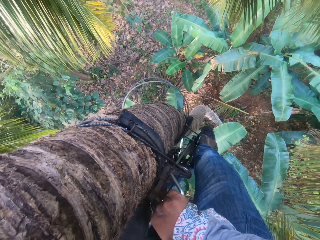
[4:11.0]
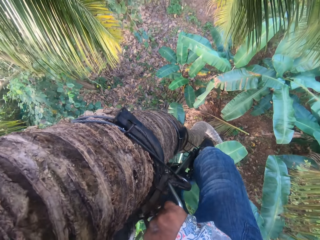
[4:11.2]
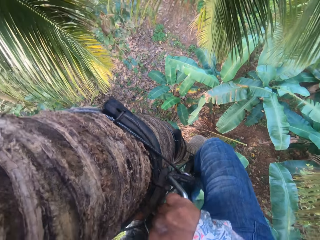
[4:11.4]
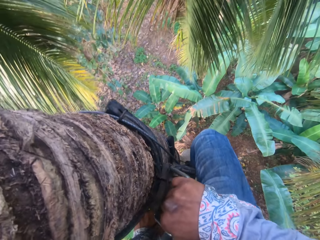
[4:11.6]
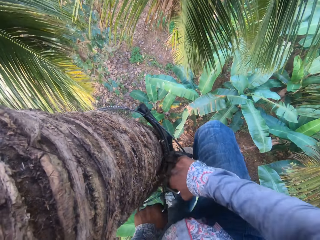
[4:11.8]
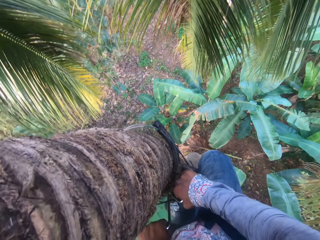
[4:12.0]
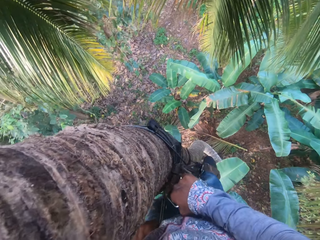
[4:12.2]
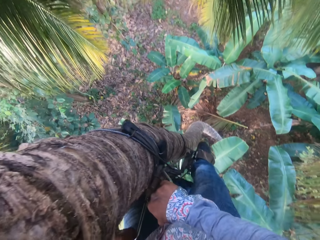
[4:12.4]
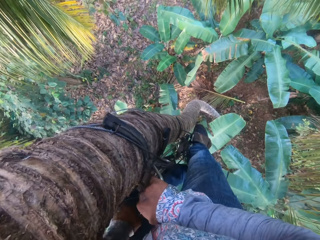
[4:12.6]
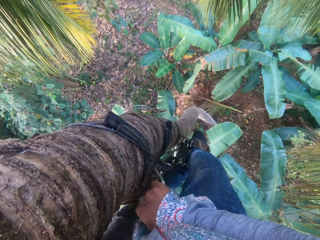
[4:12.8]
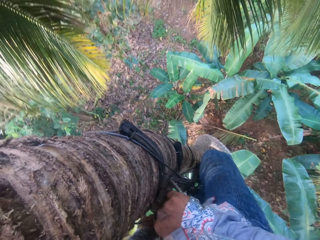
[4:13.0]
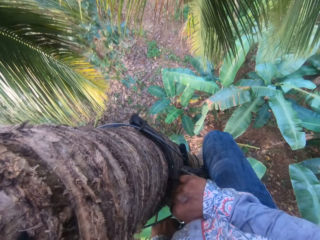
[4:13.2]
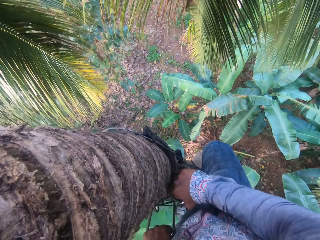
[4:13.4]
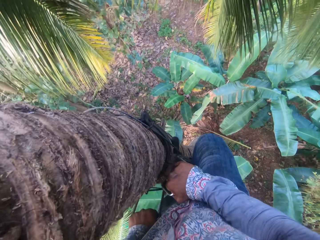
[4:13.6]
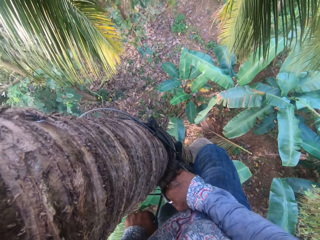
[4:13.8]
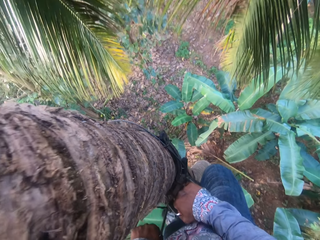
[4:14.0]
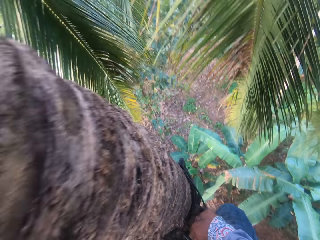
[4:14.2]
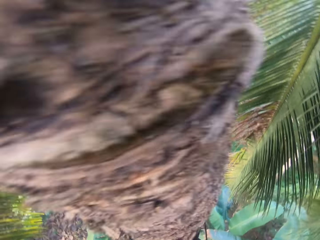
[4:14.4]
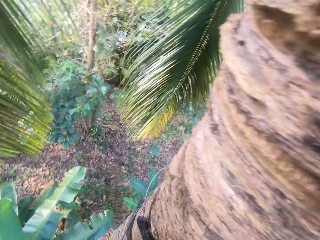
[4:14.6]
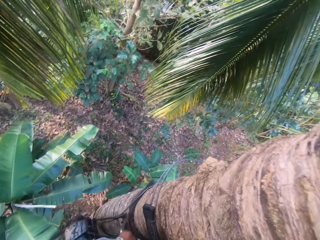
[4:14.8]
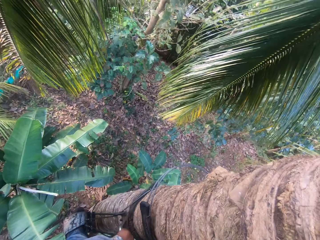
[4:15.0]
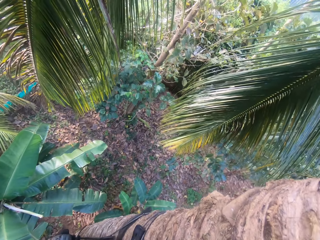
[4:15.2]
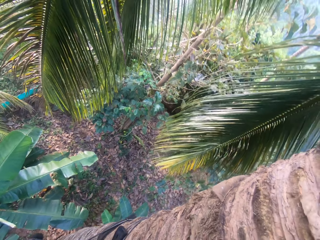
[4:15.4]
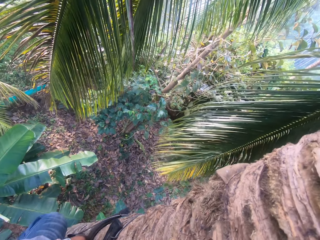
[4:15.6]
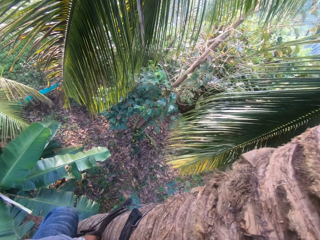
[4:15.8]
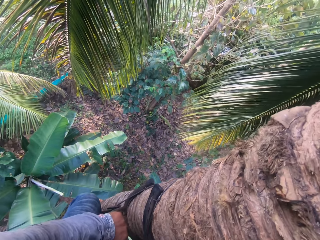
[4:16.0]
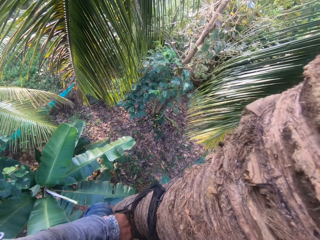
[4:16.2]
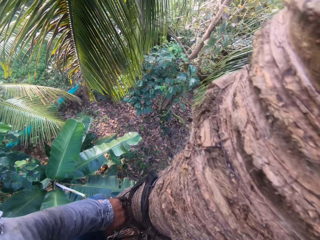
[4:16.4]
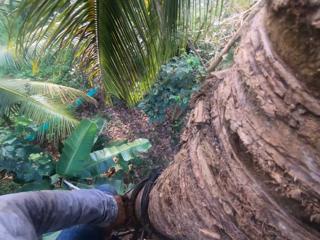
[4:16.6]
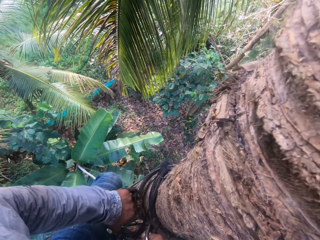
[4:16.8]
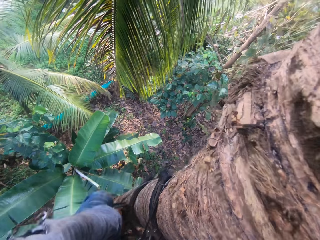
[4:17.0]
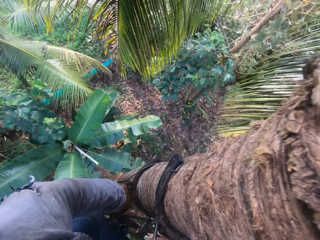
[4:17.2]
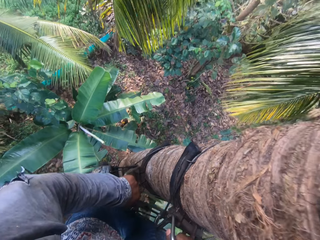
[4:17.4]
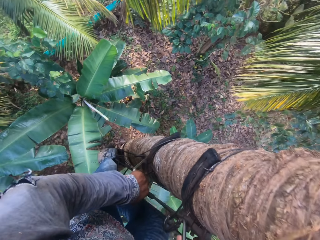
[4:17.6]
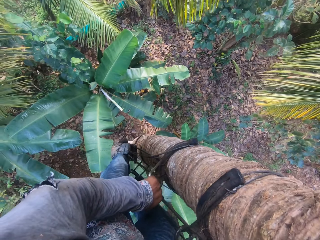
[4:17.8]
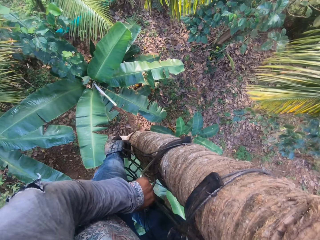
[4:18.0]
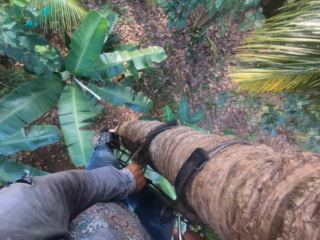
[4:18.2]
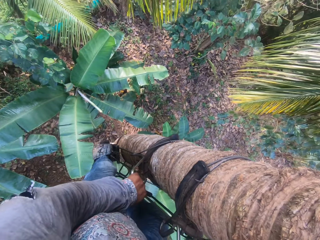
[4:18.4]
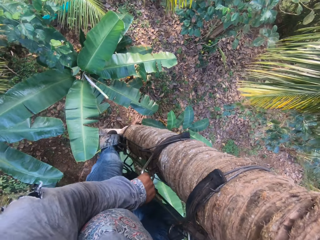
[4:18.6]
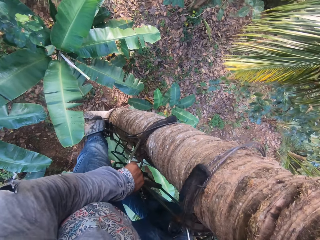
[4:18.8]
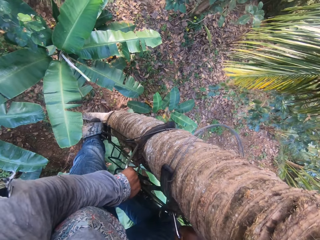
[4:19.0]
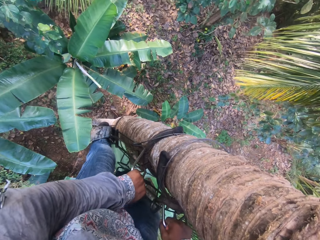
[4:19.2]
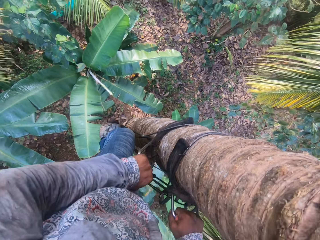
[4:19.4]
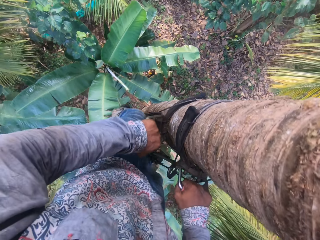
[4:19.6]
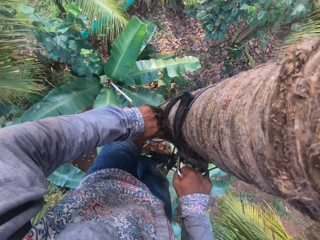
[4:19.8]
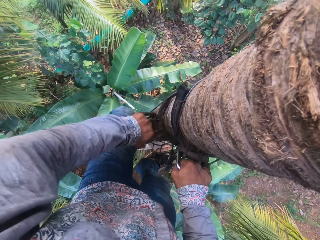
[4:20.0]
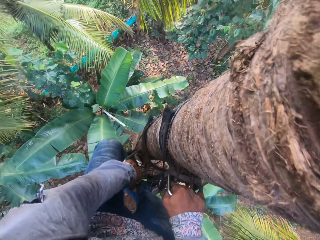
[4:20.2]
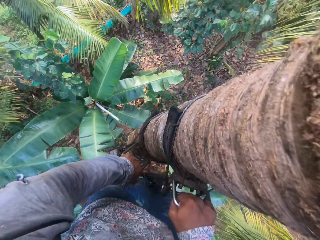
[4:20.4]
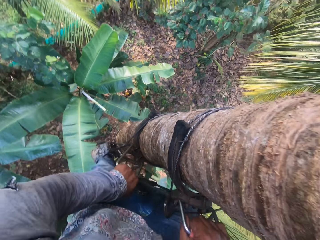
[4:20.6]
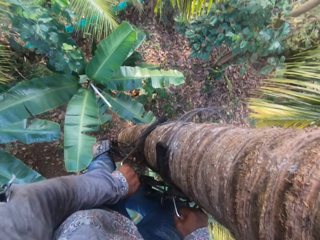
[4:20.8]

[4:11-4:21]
The camera wearer looks around. They climb down the coconut tree.

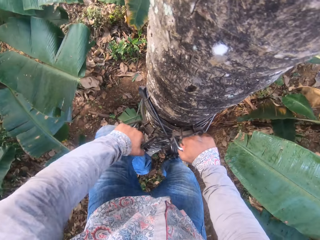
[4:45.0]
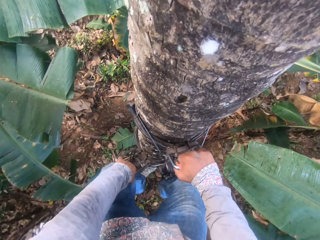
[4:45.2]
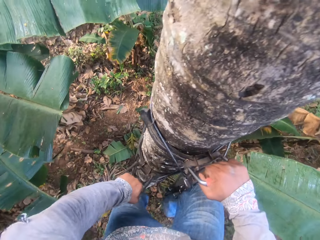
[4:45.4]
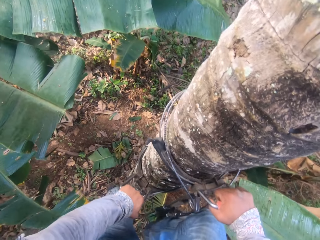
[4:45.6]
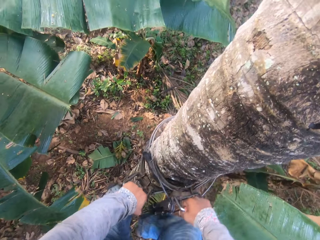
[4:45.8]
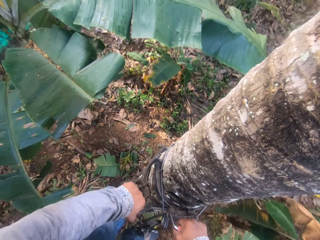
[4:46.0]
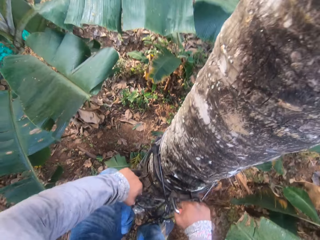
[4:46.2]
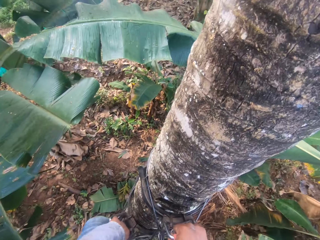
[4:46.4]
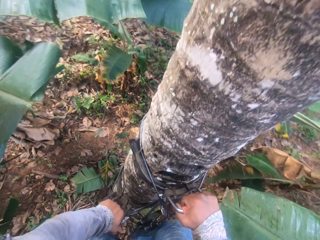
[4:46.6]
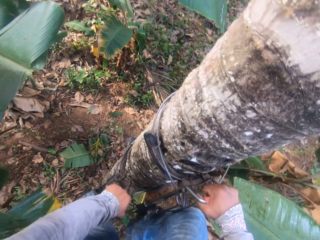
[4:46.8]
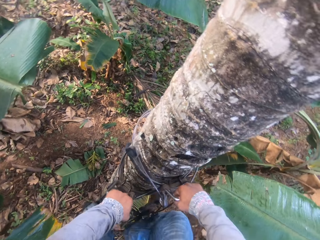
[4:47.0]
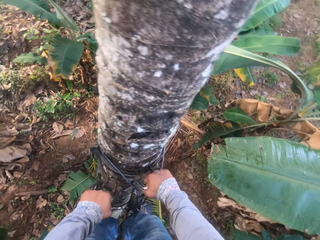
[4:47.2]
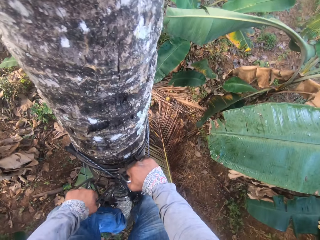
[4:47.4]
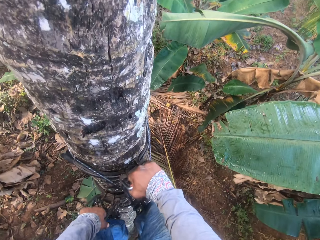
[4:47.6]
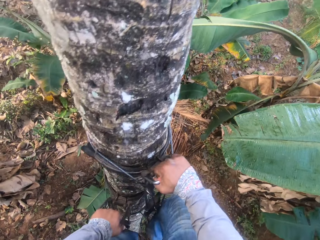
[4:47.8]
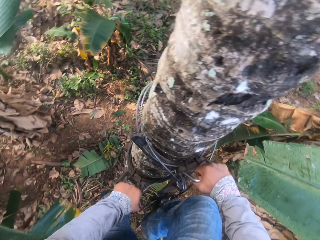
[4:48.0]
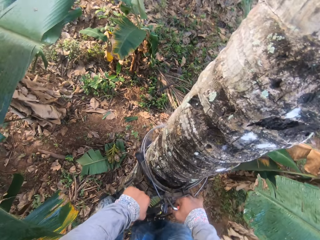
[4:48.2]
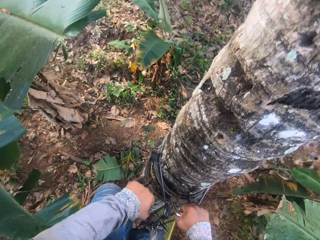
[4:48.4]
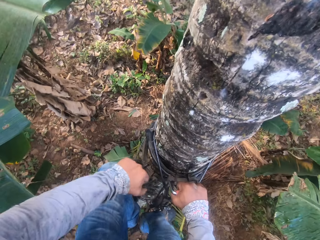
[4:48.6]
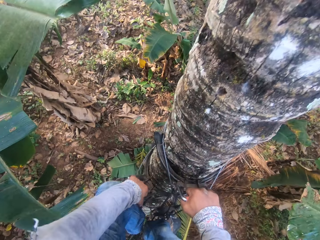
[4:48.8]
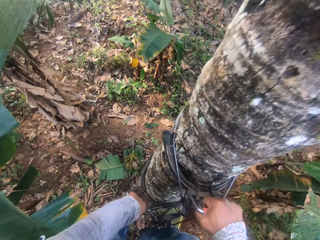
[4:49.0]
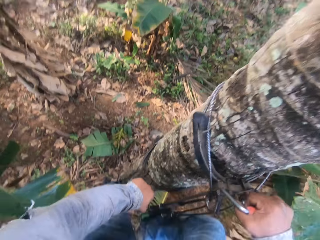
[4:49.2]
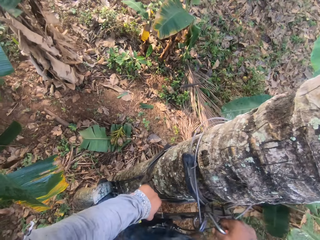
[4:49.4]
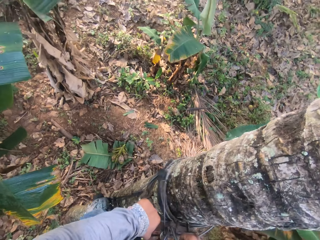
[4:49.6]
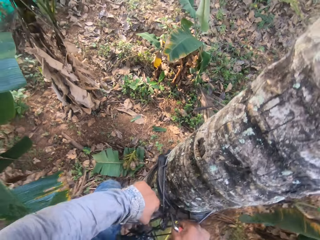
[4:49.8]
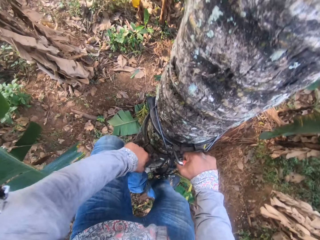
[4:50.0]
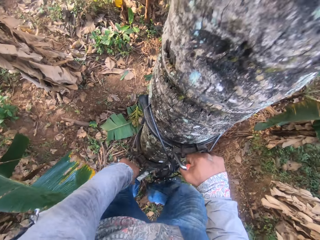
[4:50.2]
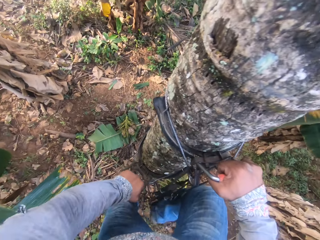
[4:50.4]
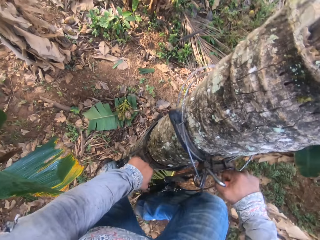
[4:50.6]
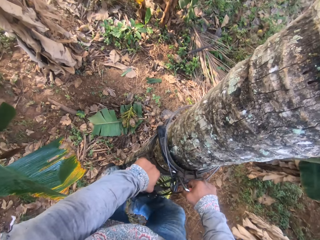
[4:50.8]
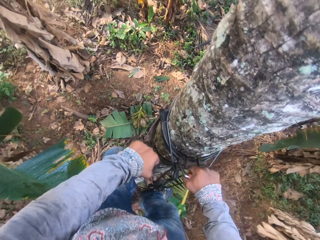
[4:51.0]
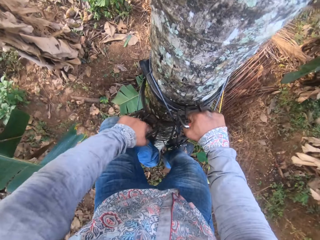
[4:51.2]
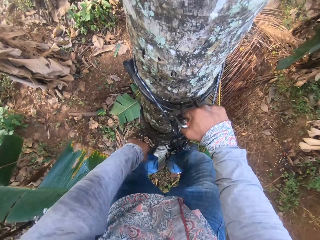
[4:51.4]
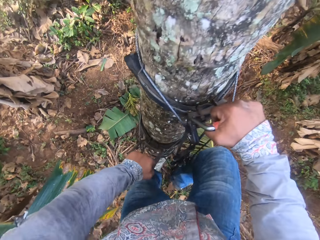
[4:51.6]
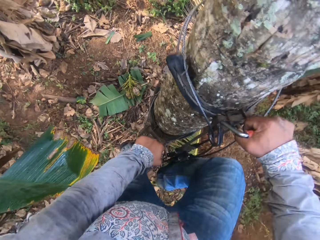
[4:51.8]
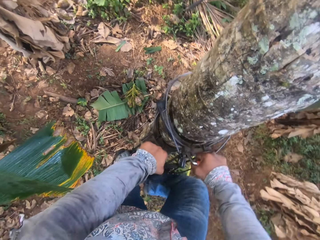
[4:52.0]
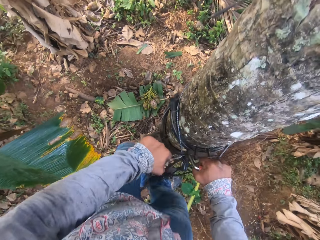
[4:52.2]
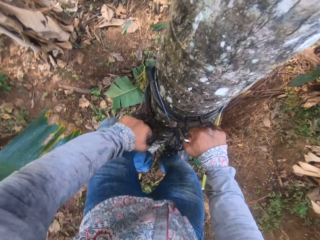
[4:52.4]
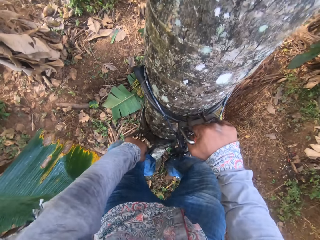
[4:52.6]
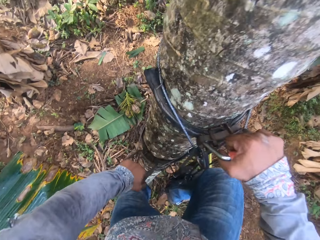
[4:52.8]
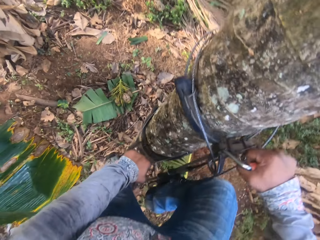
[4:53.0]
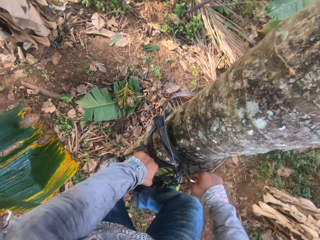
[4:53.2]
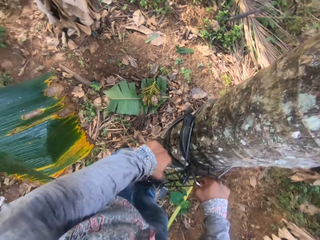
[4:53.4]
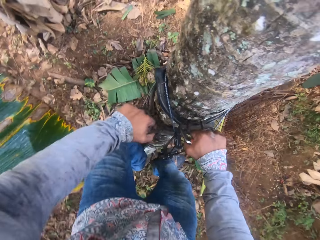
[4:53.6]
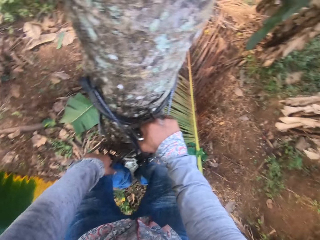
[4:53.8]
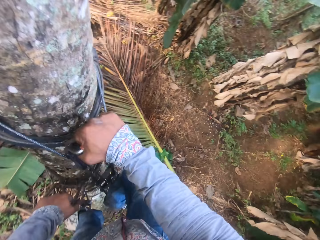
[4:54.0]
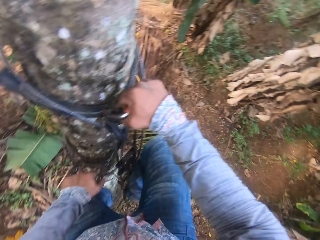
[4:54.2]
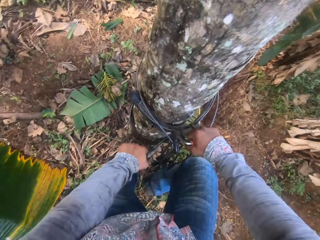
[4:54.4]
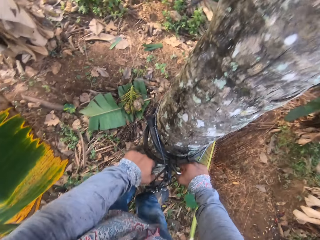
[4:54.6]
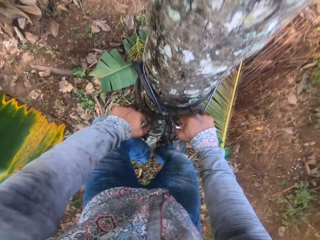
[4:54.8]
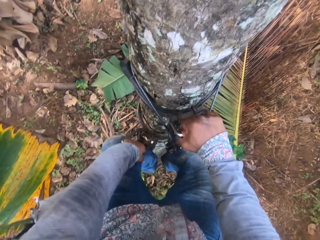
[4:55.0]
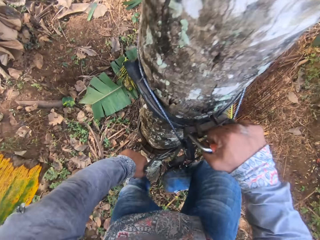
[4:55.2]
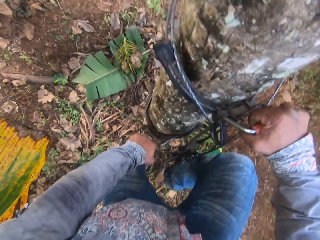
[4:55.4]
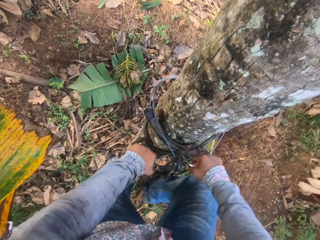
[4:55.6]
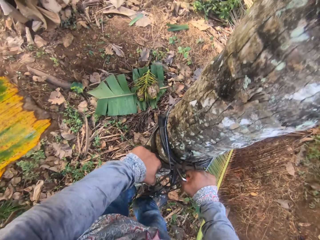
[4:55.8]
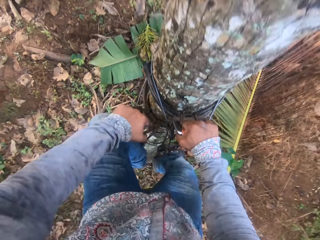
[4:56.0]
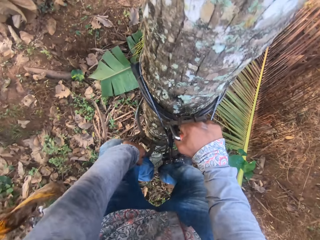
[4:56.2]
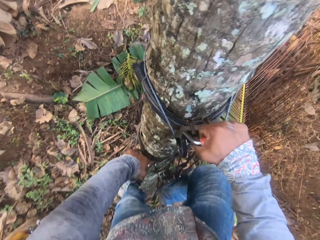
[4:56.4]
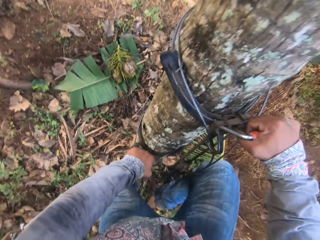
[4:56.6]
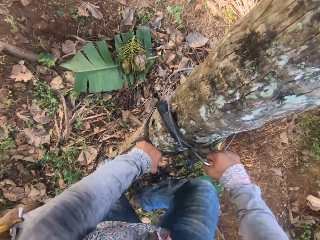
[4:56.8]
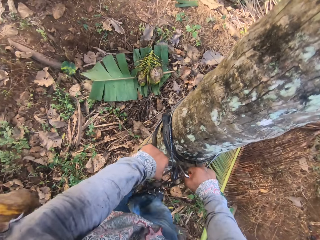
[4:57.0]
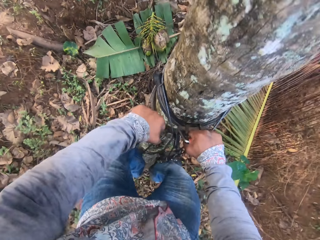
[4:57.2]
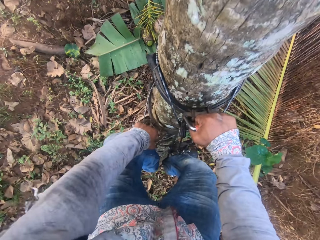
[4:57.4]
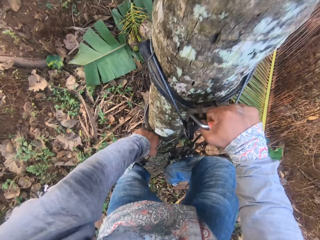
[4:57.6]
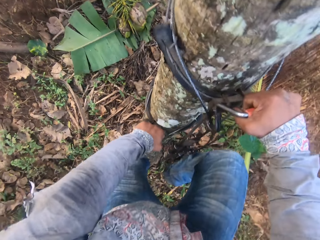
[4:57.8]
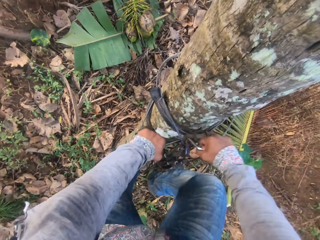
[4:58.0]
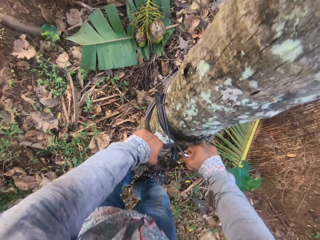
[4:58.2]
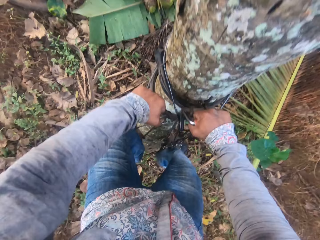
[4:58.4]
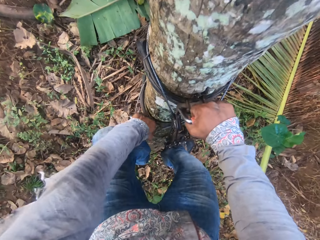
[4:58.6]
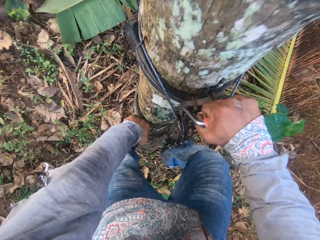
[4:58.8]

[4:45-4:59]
The camera wearer looks around.
